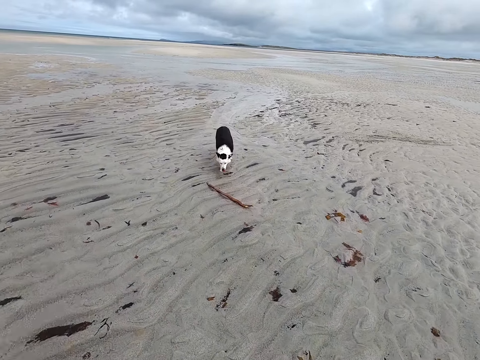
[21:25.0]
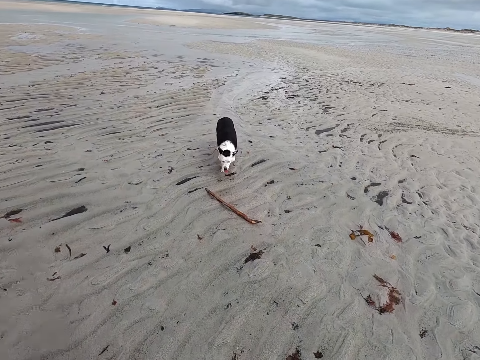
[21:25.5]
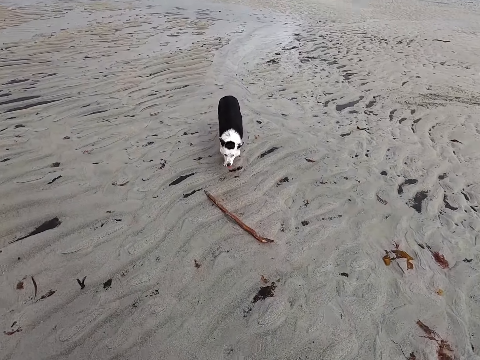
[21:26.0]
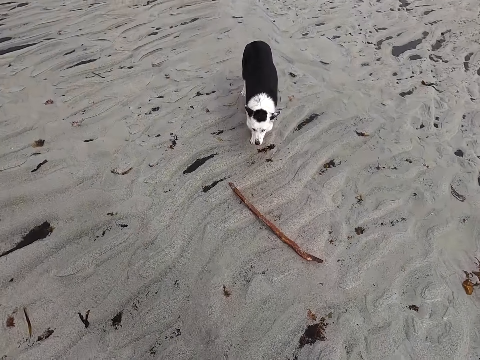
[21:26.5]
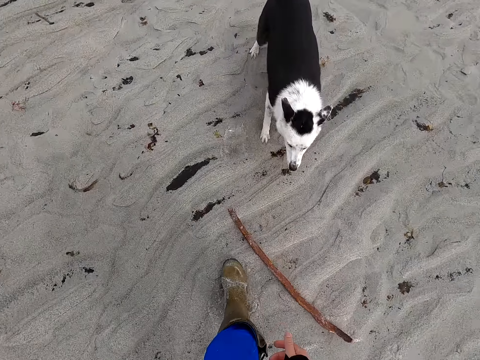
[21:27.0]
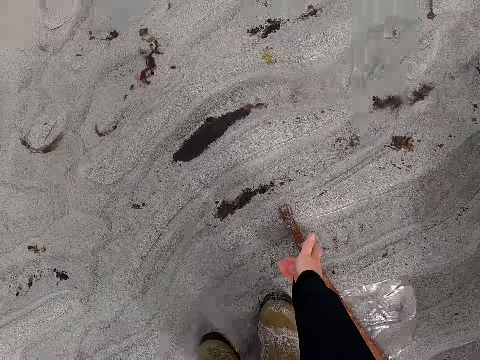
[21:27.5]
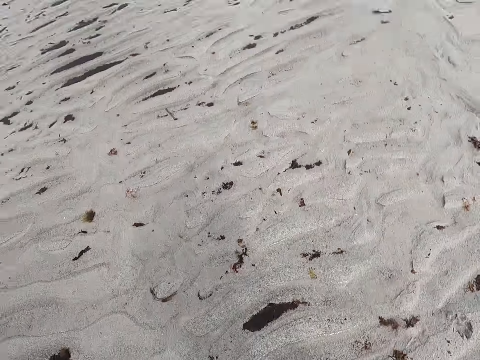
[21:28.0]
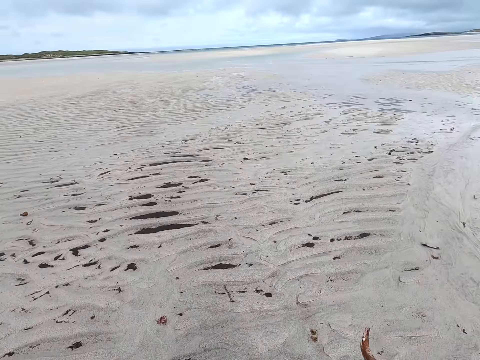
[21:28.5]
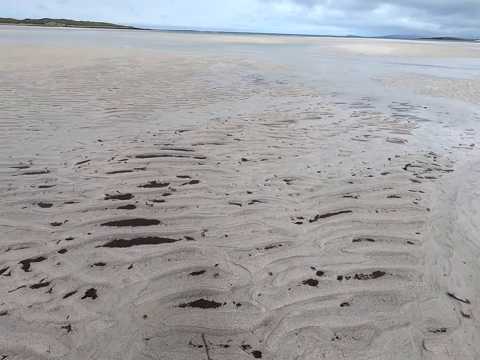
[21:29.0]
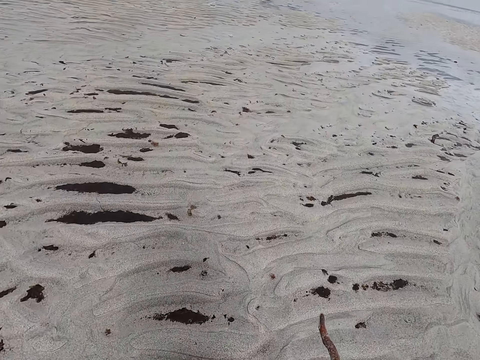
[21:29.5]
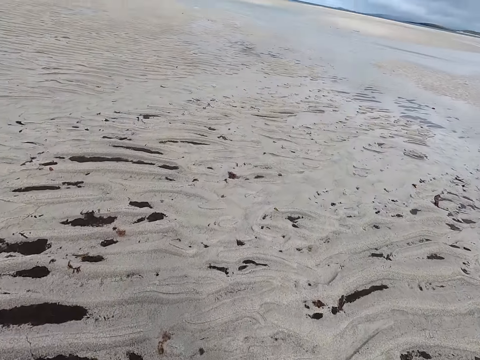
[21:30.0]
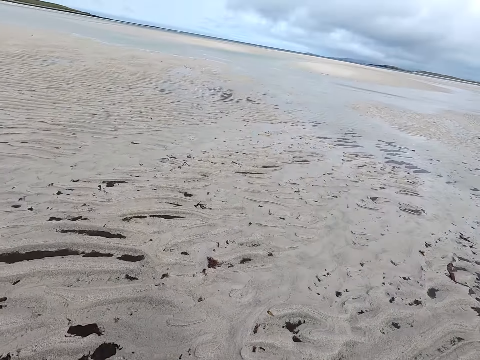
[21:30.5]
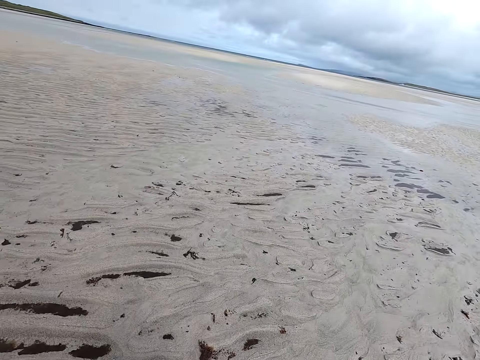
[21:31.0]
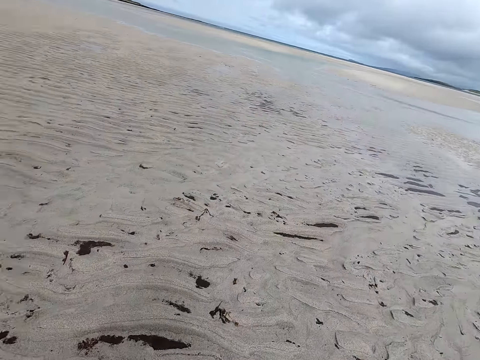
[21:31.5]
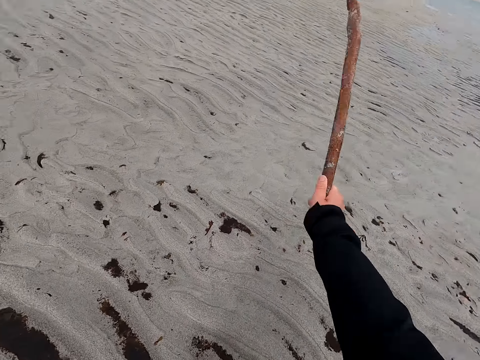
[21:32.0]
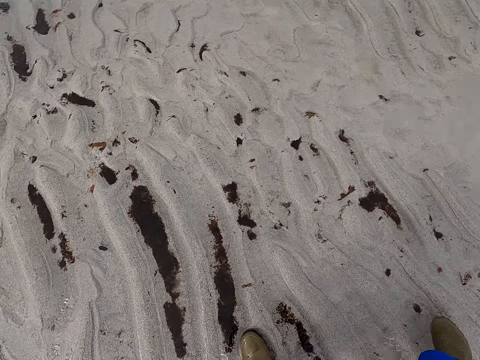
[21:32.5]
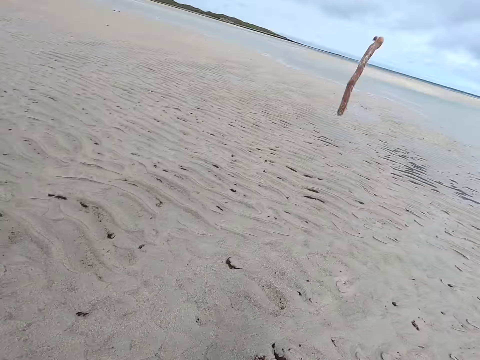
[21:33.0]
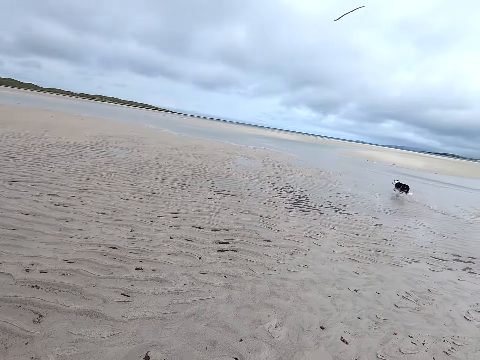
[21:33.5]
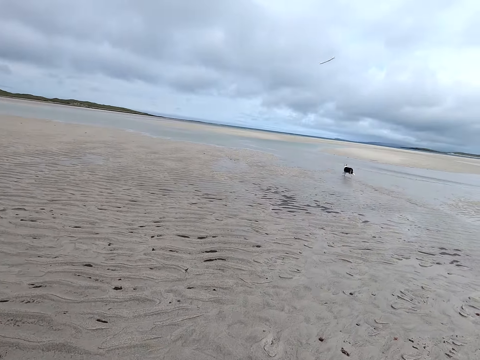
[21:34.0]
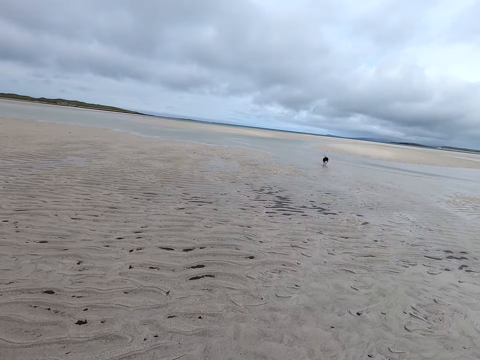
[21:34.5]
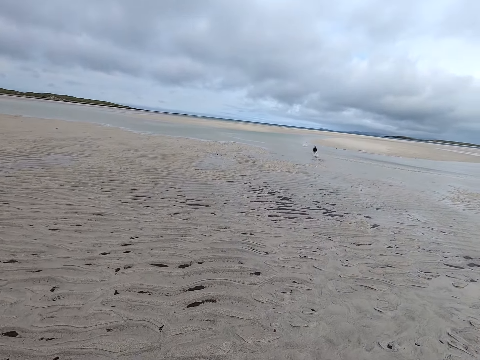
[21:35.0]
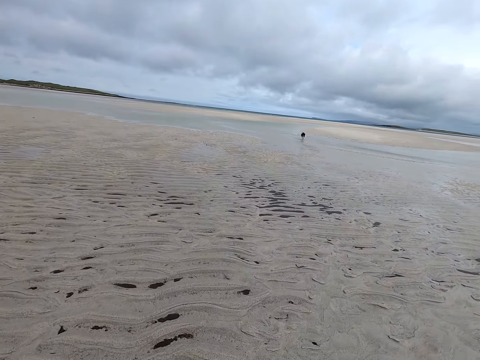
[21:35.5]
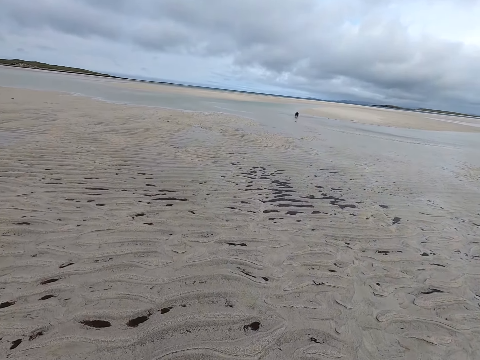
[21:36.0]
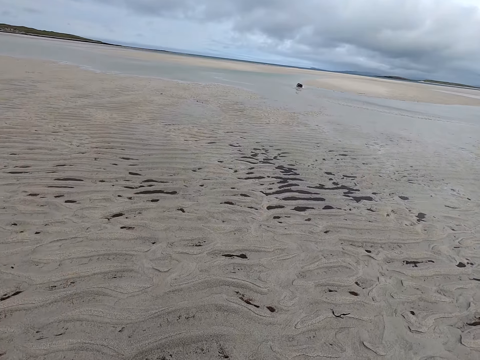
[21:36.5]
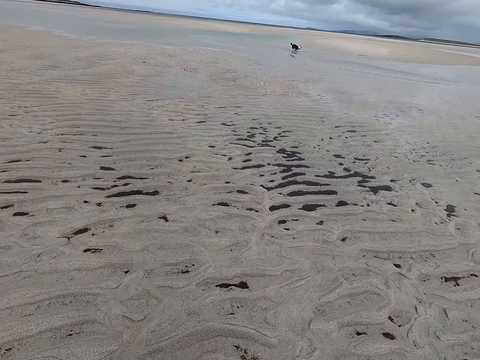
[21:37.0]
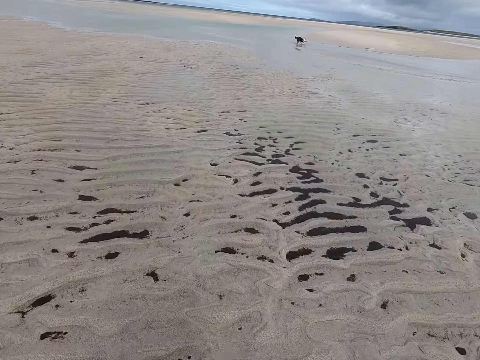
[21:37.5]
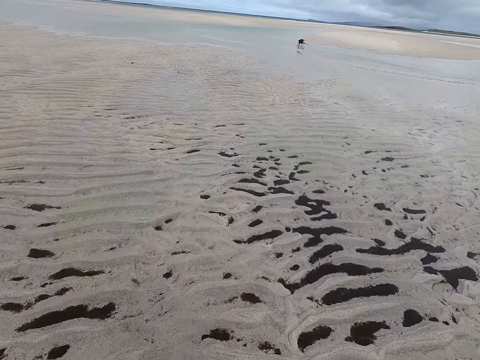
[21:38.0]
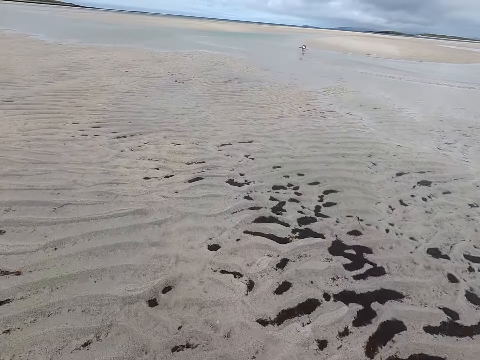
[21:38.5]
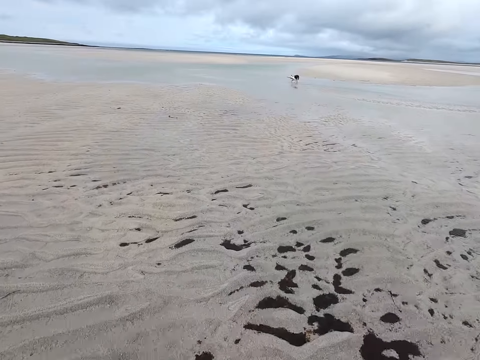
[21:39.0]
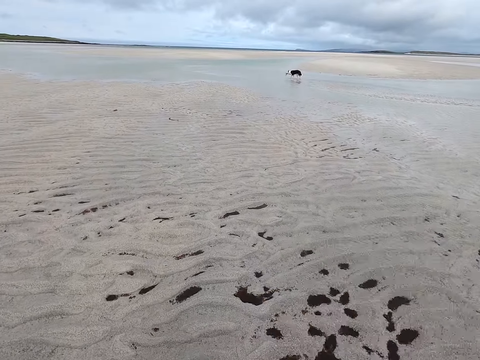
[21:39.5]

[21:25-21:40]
The camera wearer picks the stick or twig from the ground. They move the twig. They move around the field. They throw the stick. They move around the field.

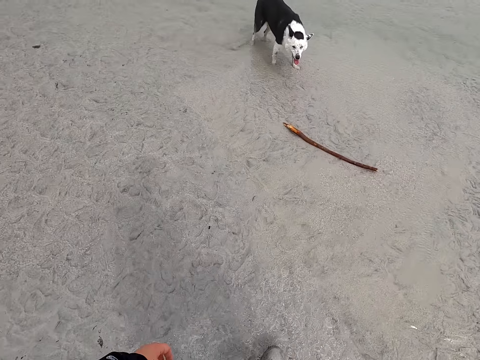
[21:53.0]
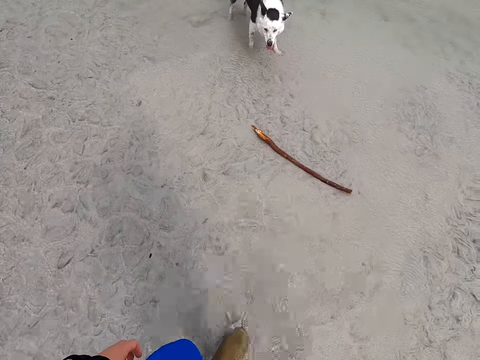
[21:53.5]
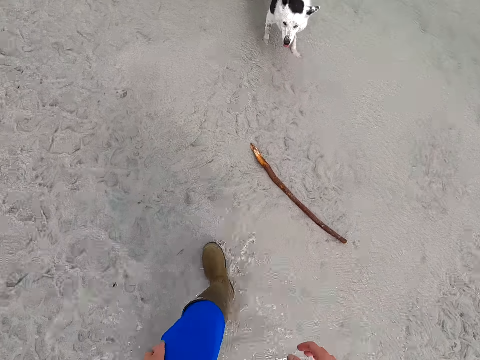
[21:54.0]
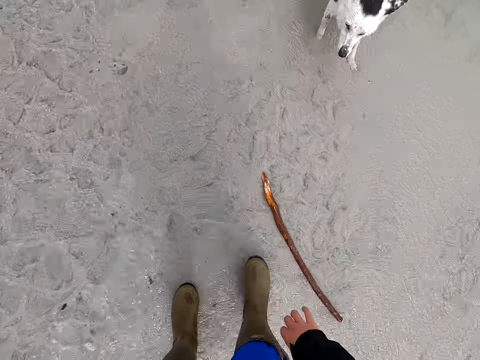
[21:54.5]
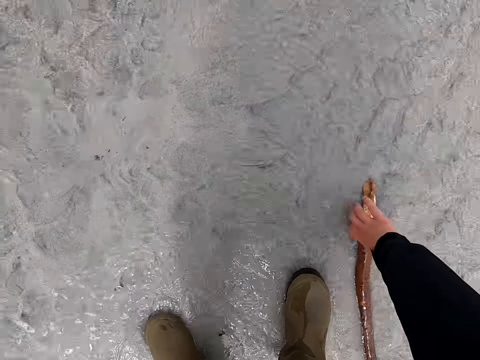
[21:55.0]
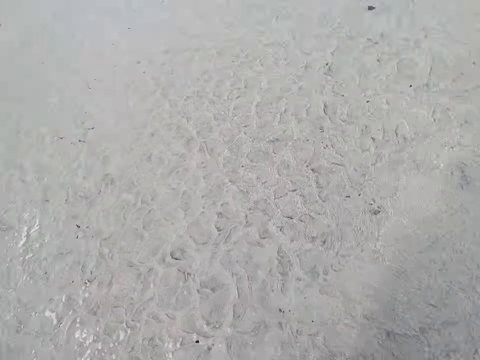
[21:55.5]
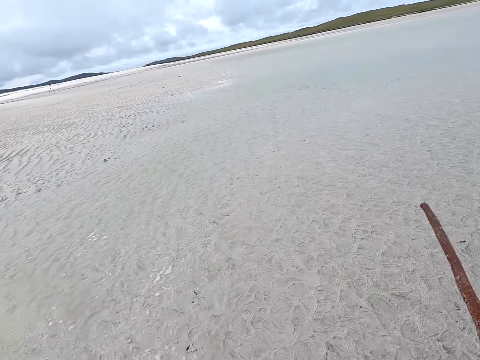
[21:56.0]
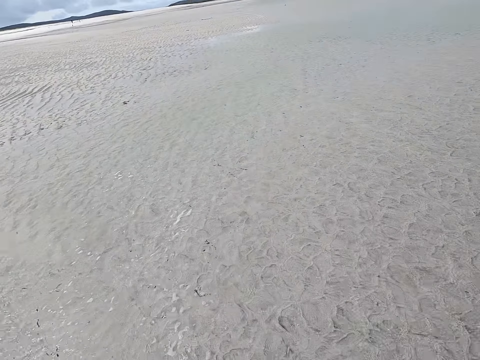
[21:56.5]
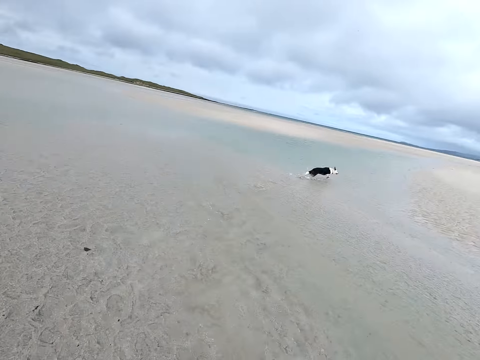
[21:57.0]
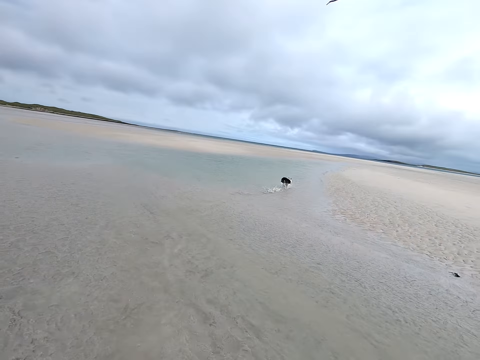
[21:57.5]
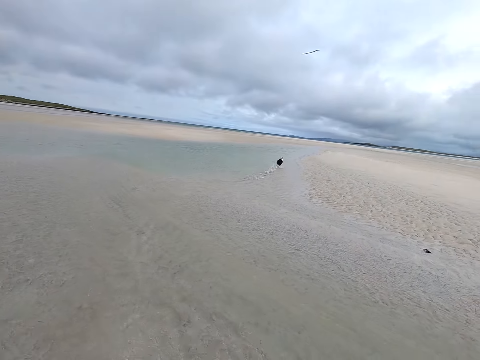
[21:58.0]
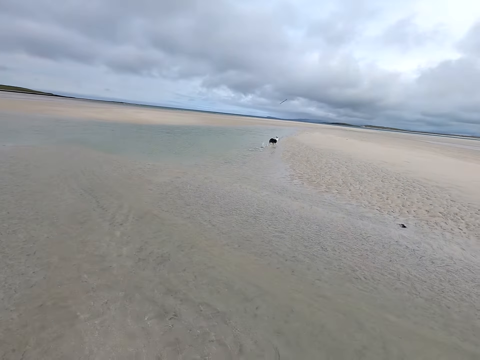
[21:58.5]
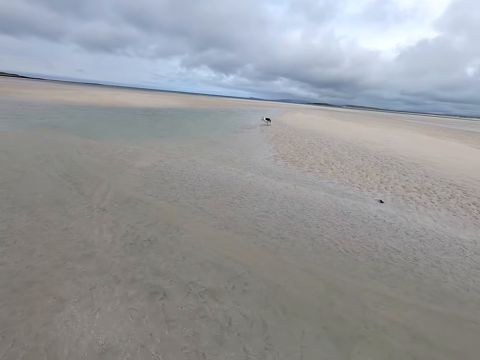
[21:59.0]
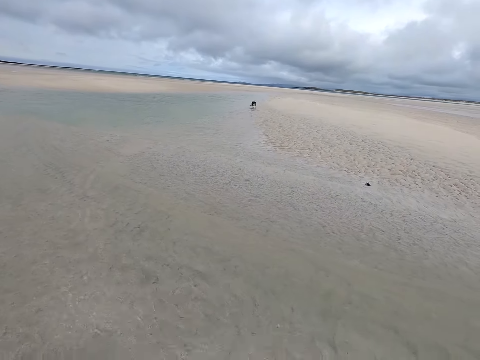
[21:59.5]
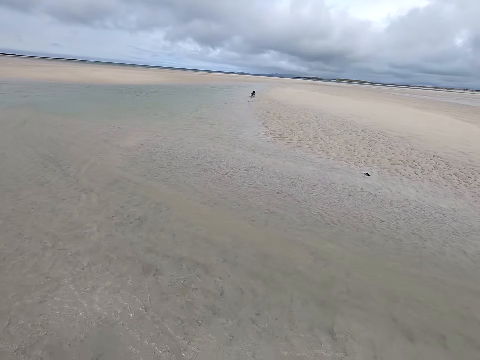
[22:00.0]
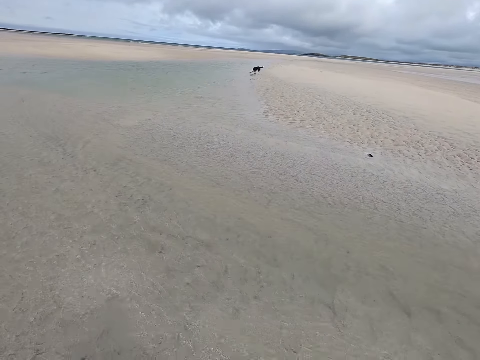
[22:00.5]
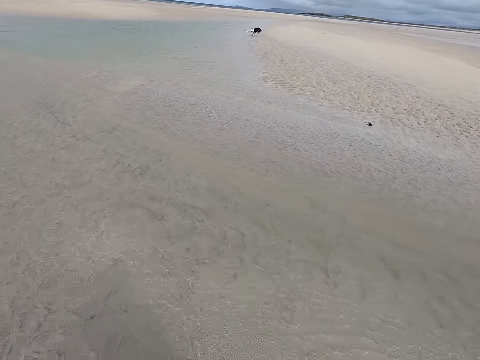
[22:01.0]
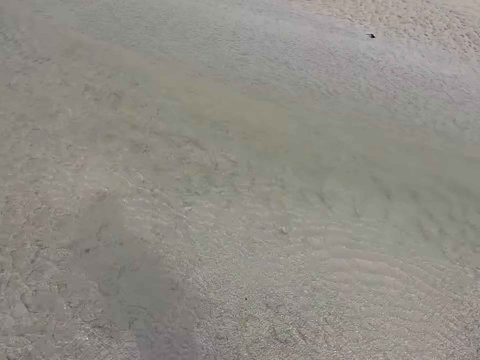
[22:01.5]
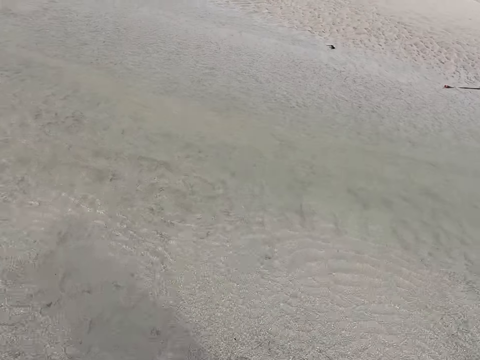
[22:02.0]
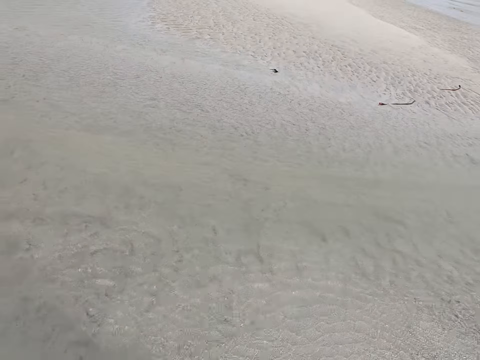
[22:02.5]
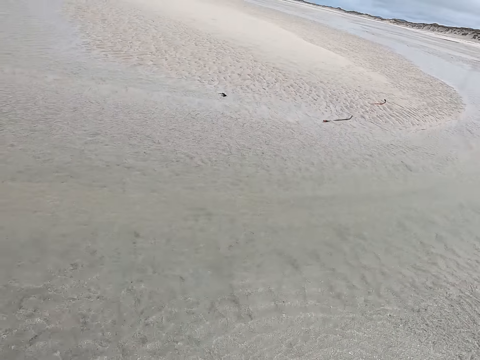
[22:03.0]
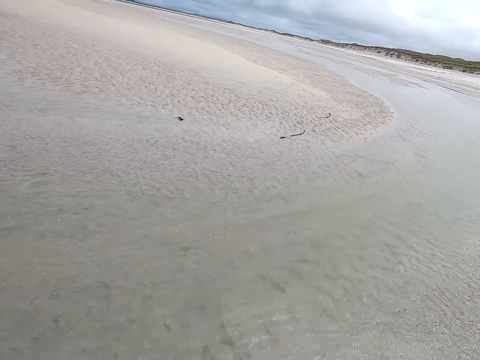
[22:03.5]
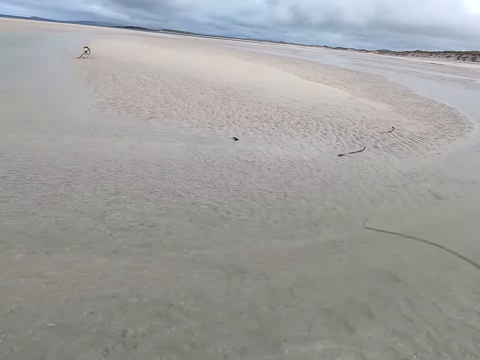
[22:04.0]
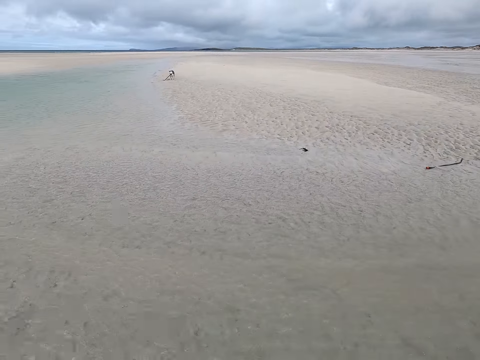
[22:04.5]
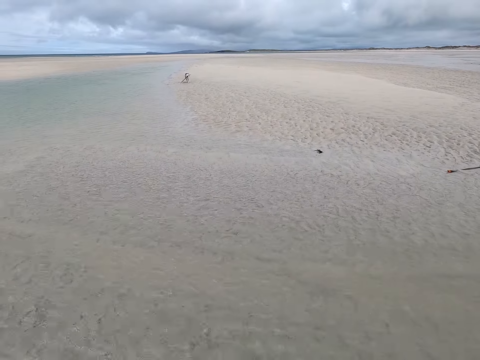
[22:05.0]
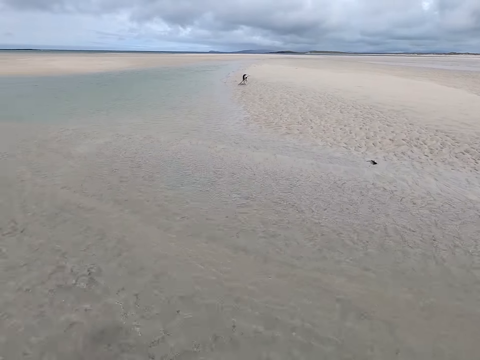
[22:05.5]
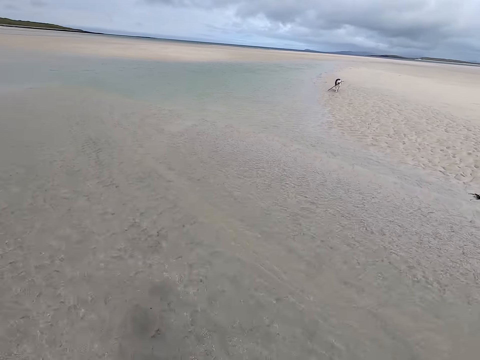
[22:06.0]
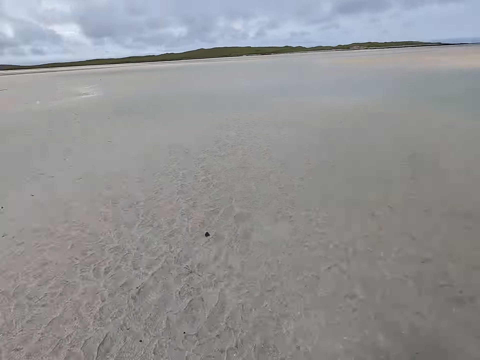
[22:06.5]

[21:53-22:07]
The camera wearer picks the stick from the ground. They throw the stick. They look around the field.
